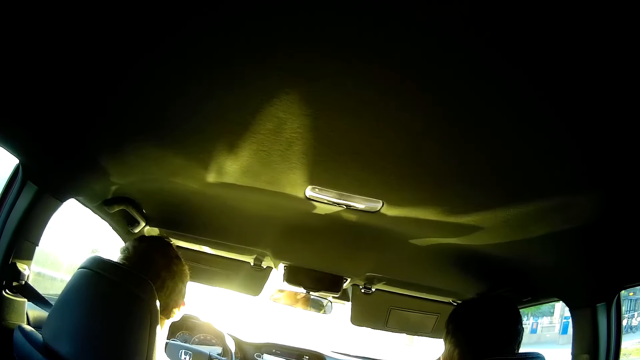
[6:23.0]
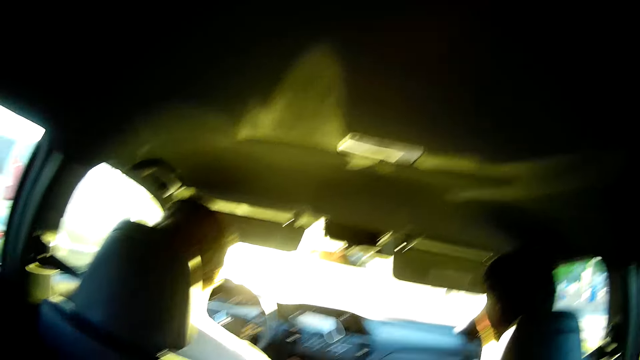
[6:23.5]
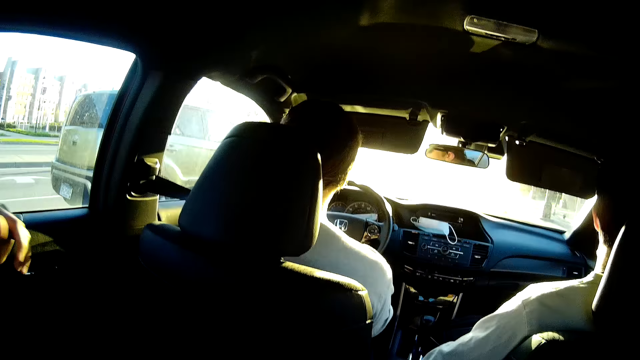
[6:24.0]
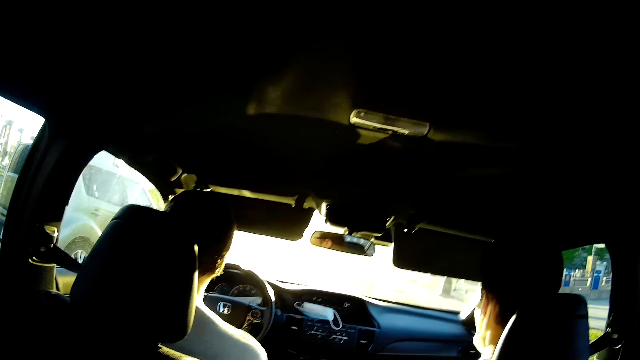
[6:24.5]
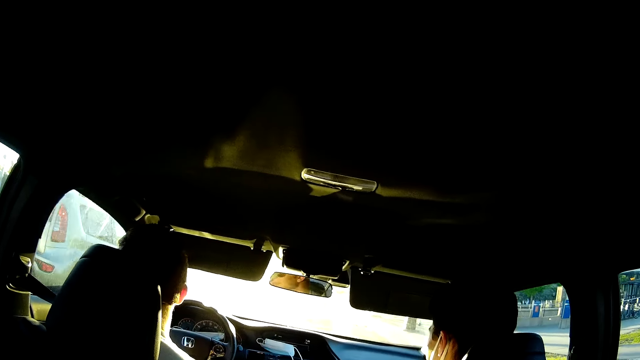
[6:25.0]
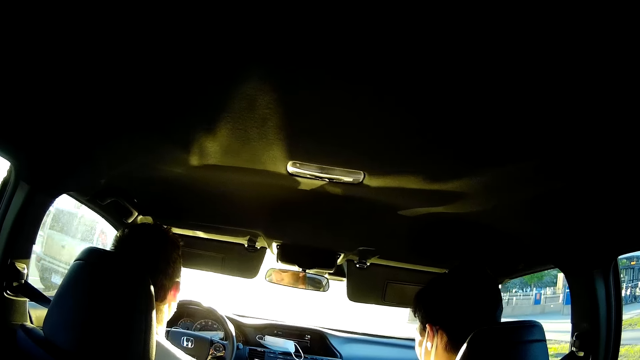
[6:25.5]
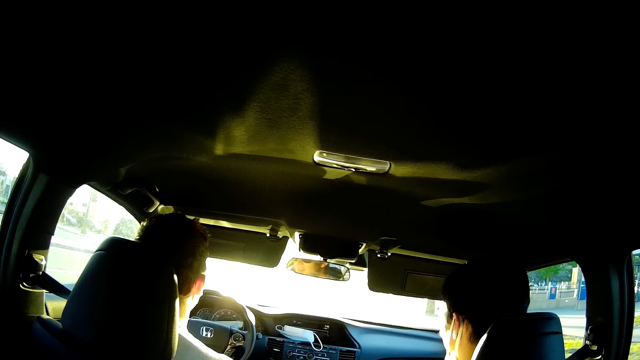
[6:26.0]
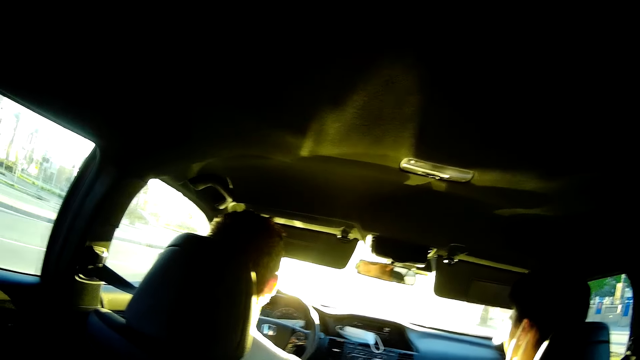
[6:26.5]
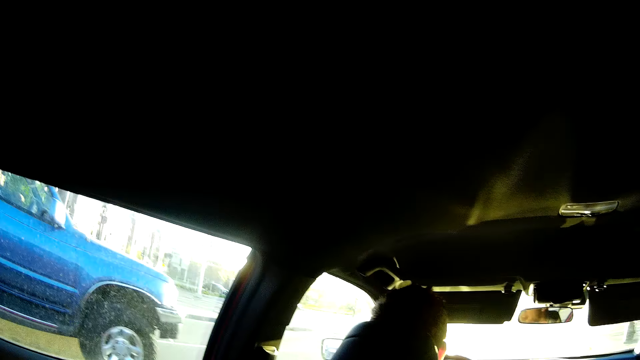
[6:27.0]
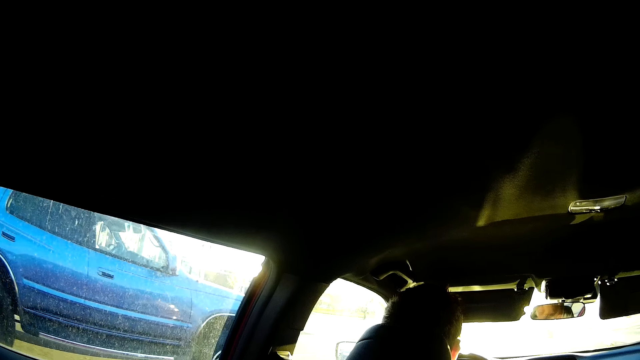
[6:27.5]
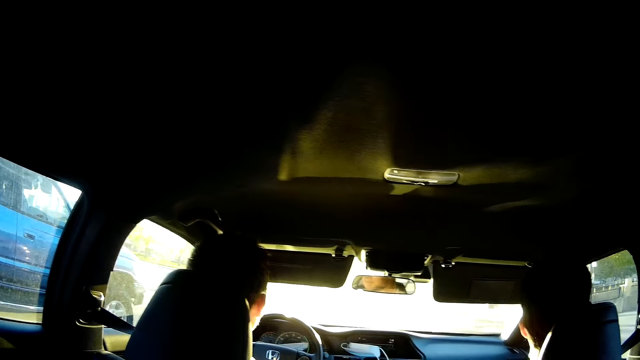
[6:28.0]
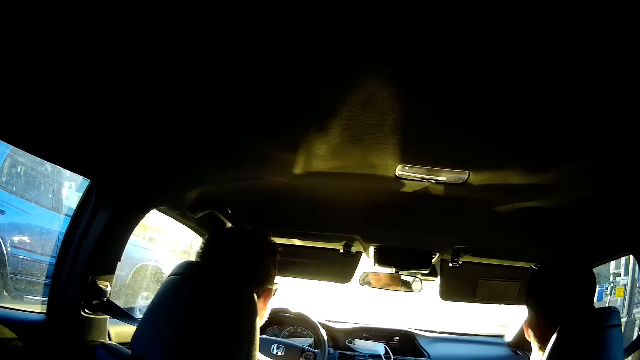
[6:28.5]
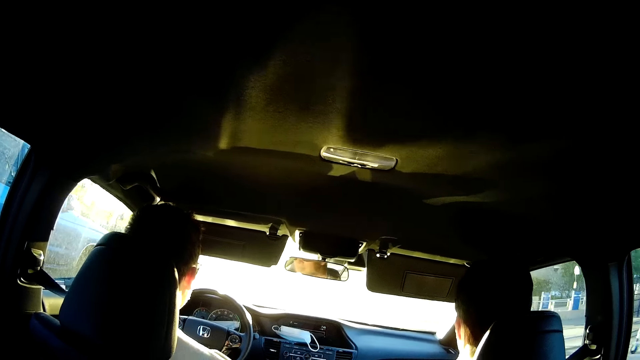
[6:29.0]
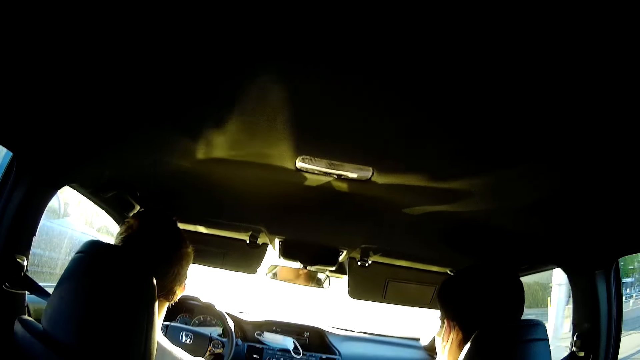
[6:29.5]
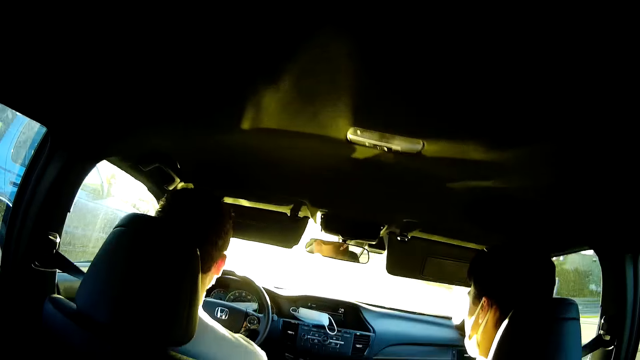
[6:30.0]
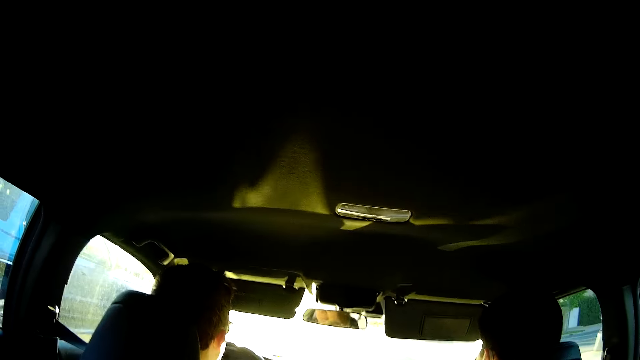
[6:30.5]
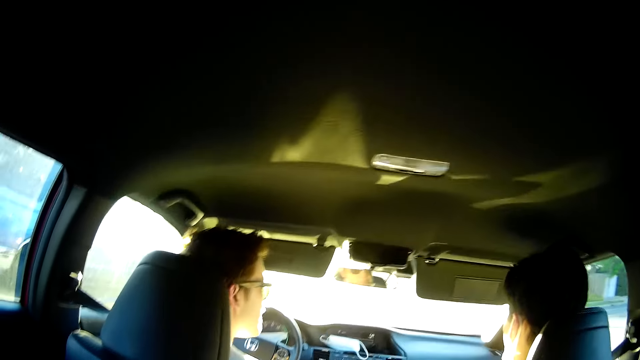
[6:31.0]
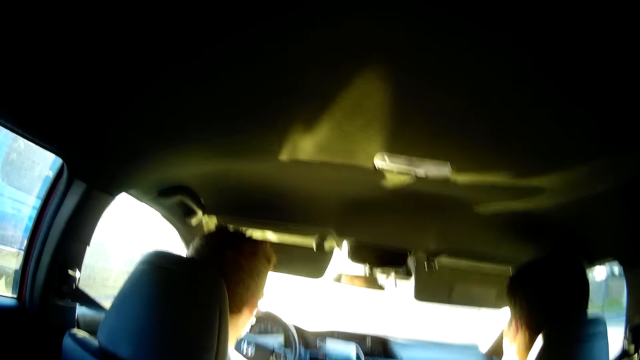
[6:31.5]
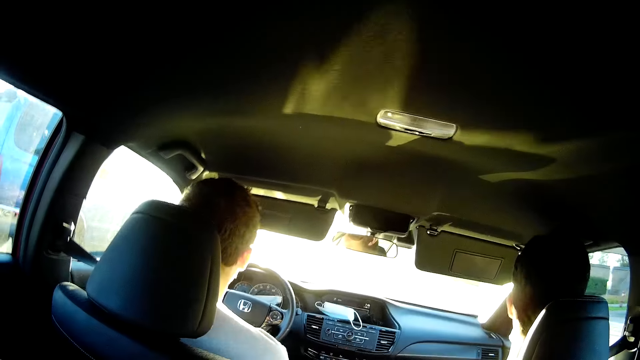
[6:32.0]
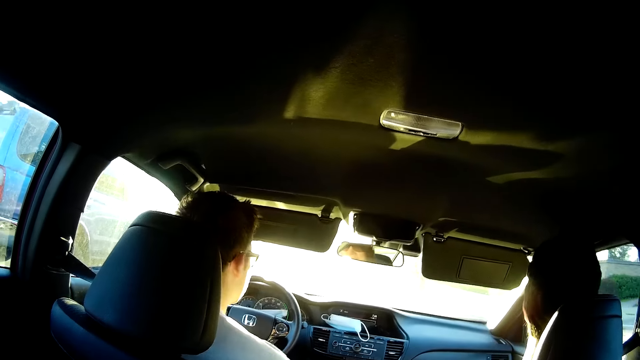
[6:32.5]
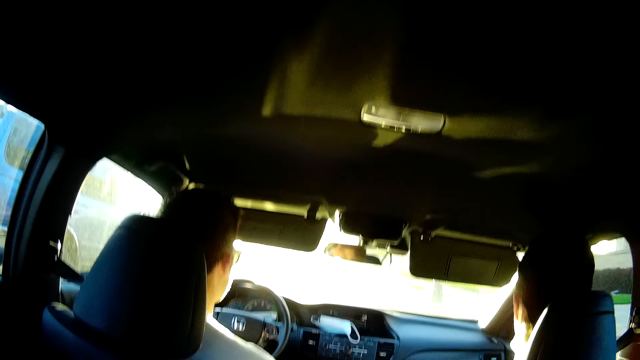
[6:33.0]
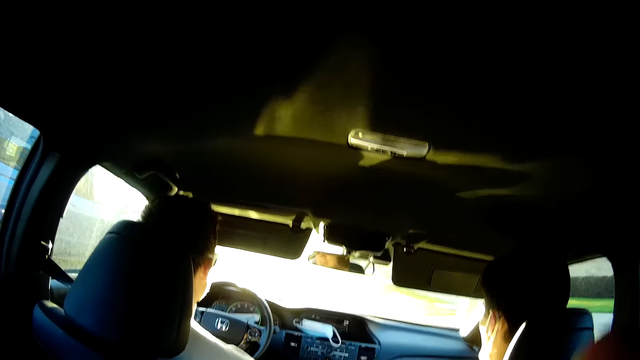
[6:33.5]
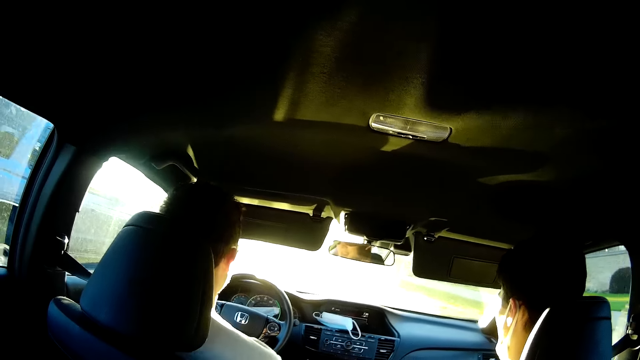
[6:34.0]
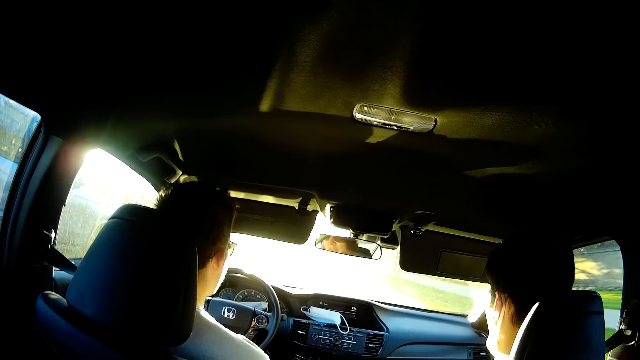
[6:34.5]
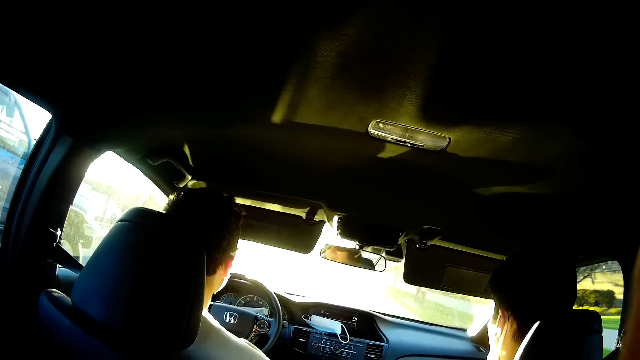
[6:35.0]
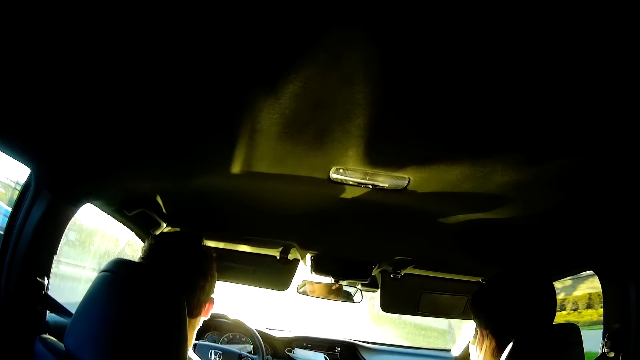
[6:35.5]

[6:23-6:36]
The camera wearer looks around the car. A man drives the car. The camera wearer converses with the rest.

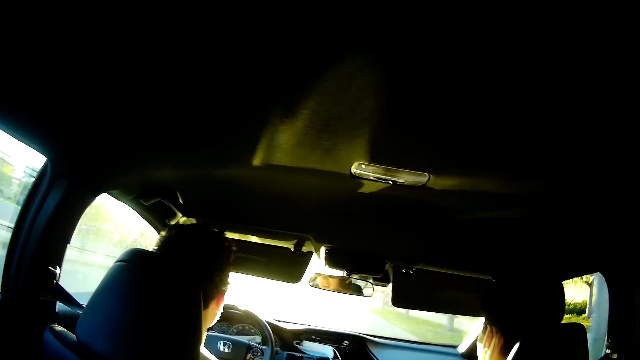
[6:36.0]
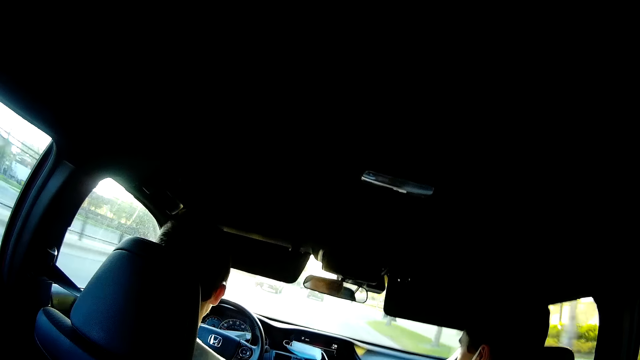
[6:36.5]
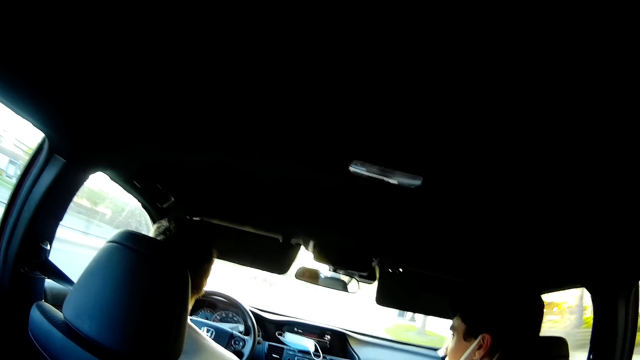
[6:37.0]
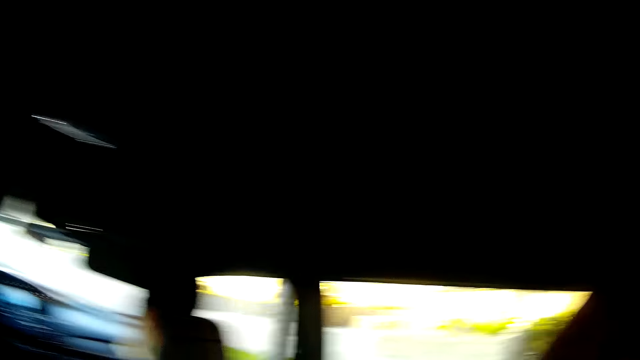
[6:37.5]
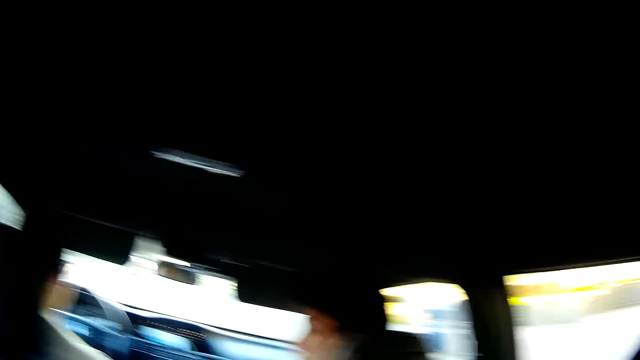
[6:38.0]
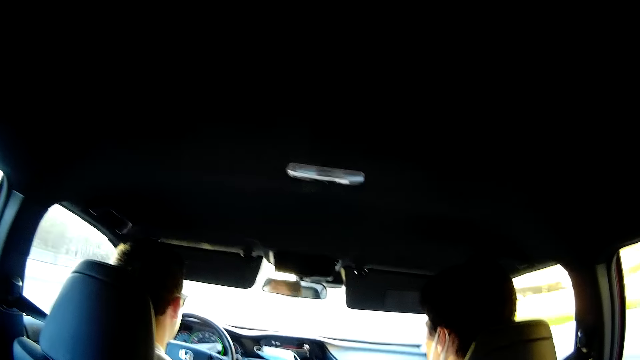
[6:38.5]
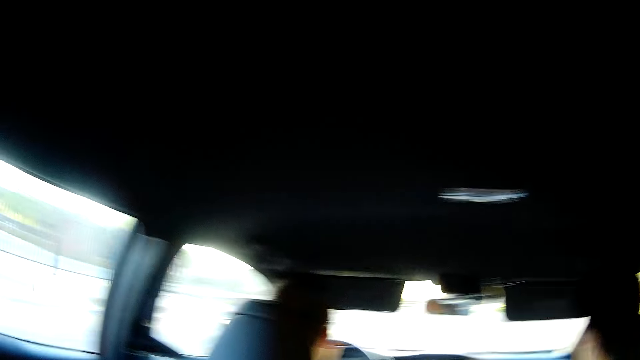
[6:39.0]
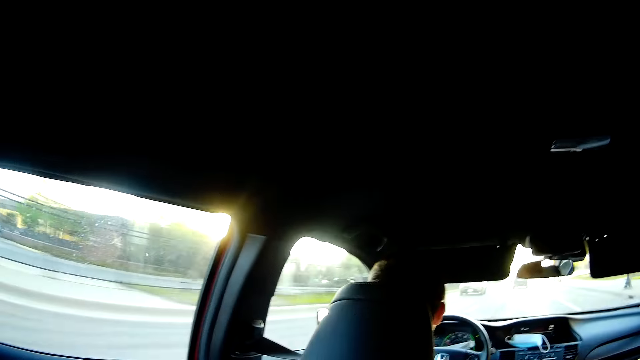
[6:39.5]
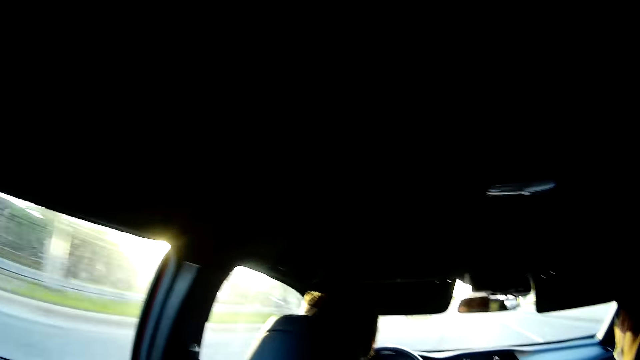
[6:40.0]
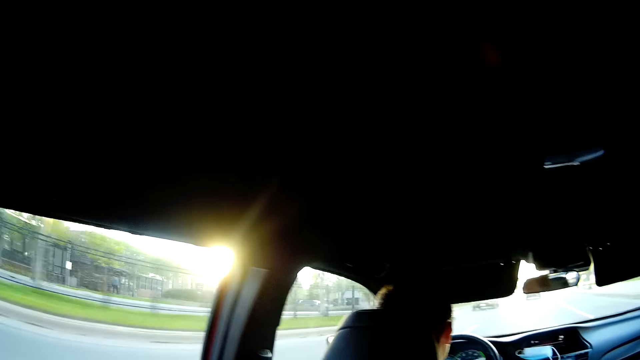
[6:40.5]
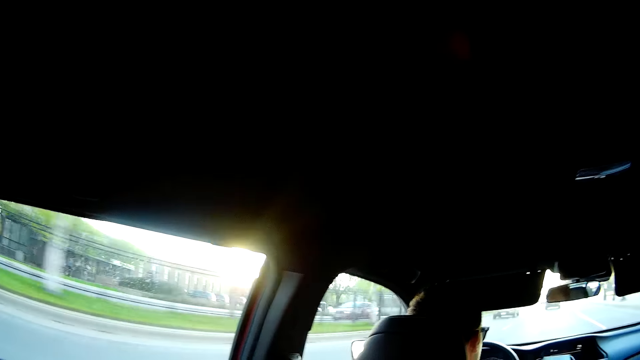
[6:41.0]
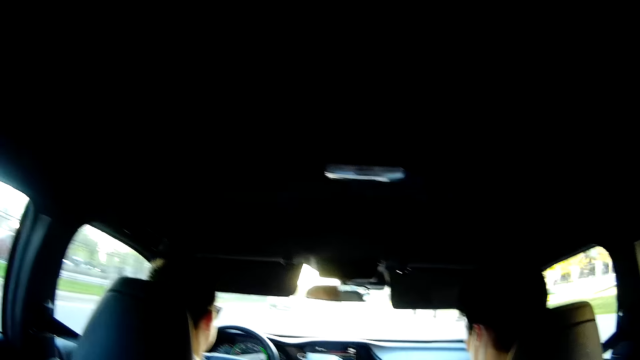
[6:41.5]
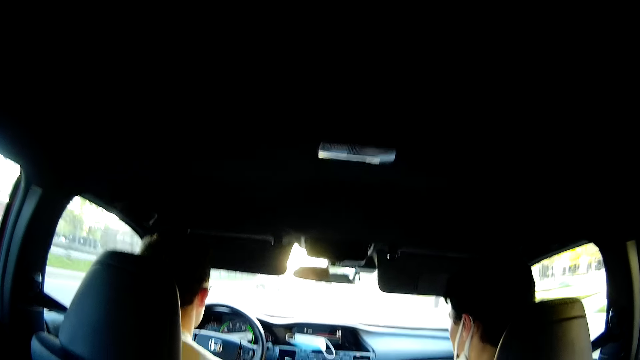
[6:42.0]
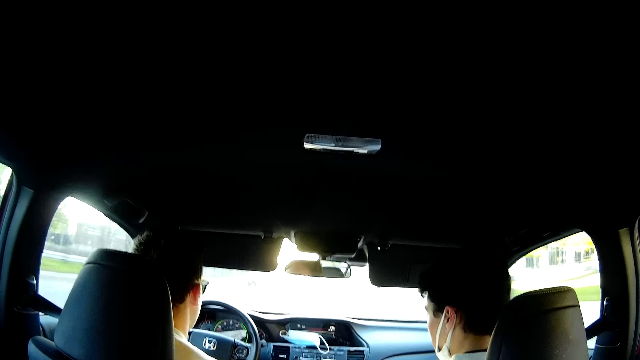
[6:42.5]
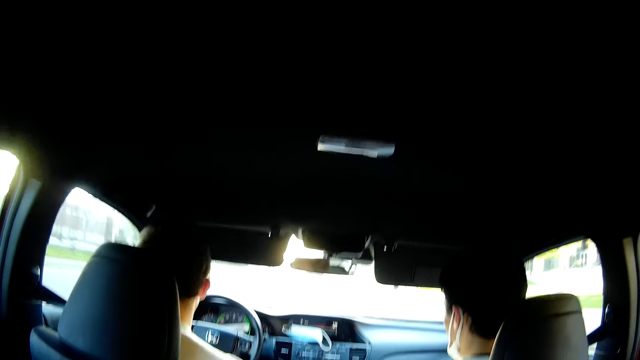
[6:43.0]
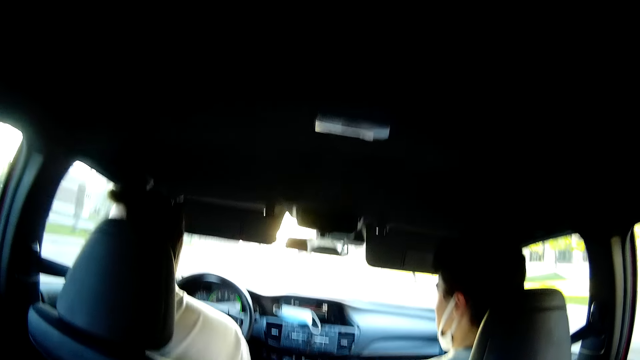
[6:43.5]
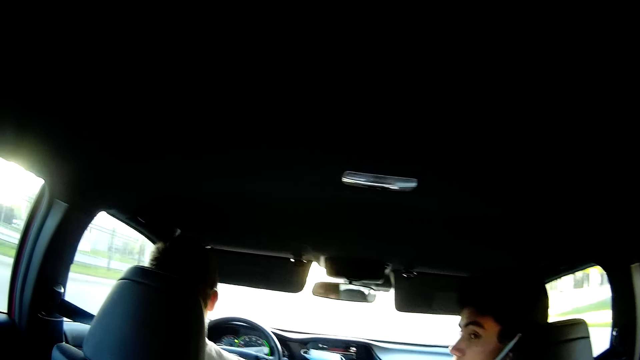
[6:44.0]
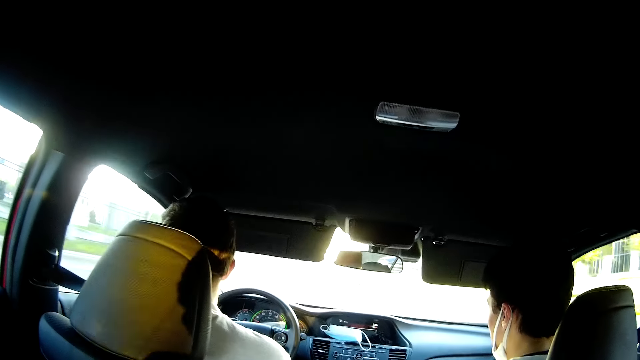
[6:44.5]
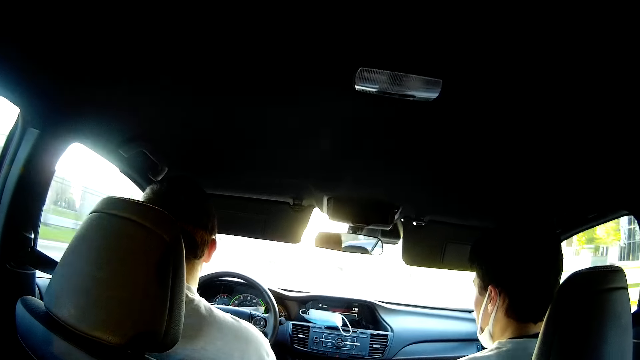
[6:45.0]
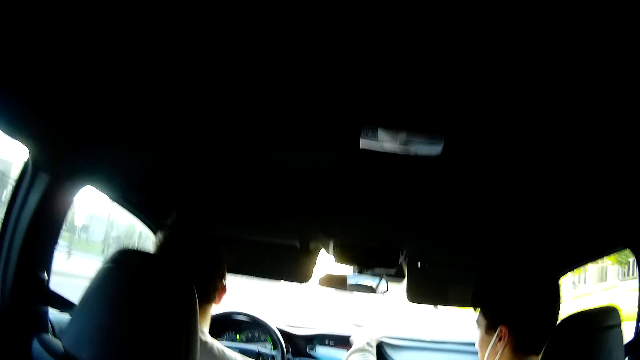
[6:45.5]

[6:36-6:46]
The camera wearer turns around the car. They look around the car. A man, the driver, looks outside the car. Another man looks around the car.
